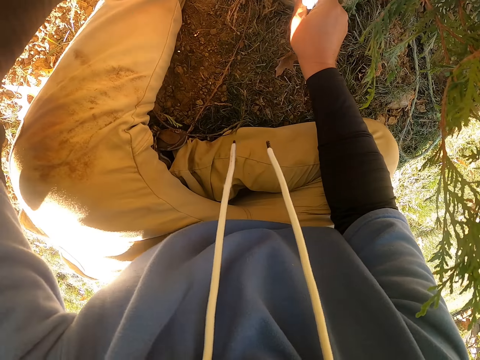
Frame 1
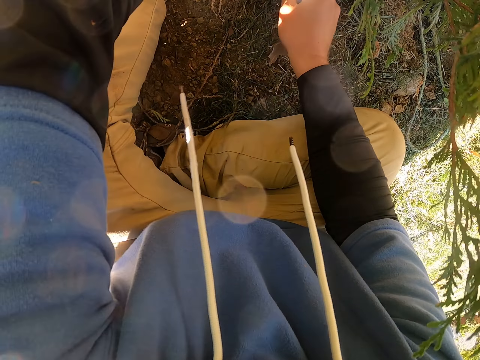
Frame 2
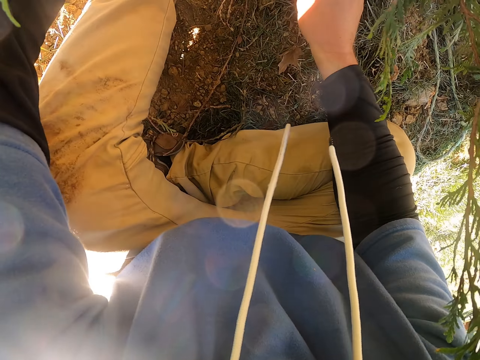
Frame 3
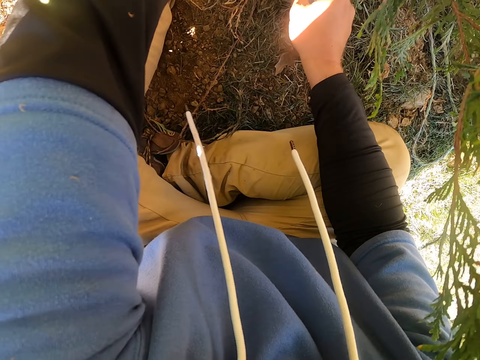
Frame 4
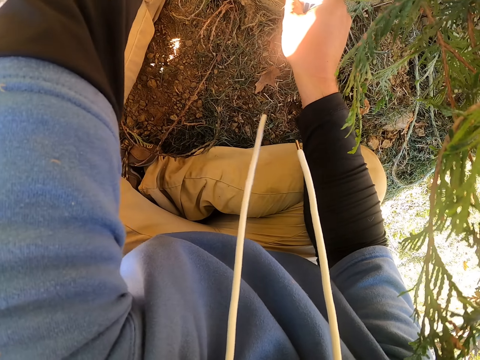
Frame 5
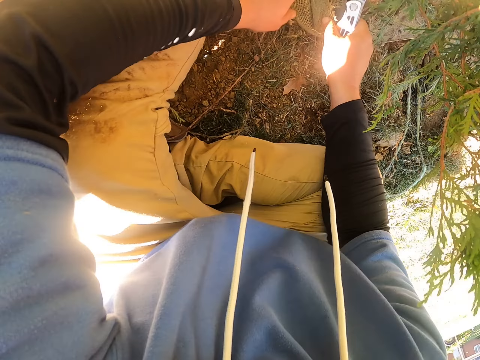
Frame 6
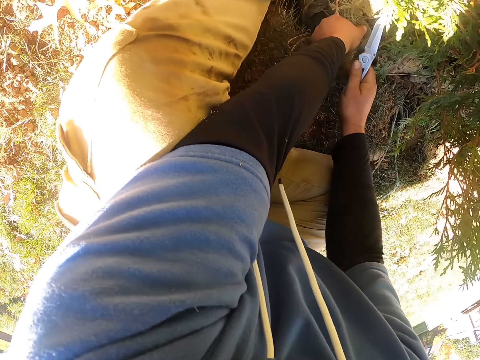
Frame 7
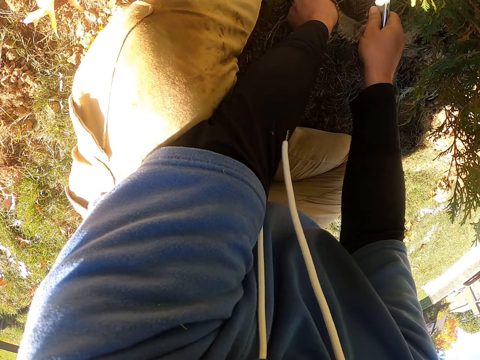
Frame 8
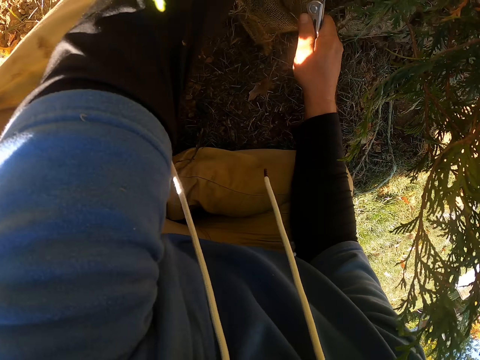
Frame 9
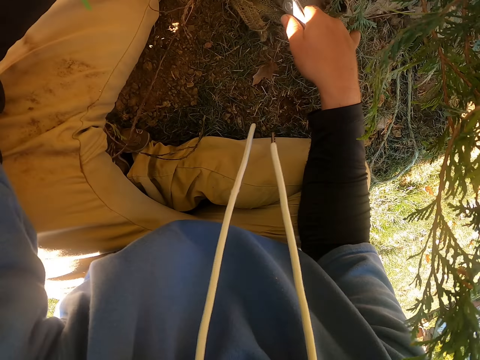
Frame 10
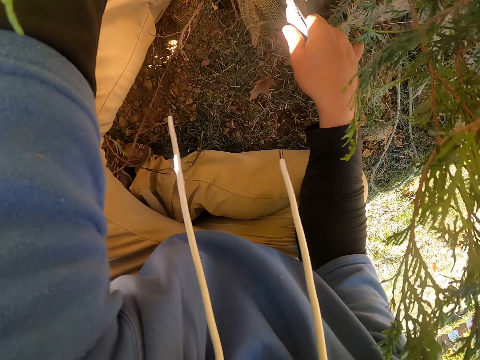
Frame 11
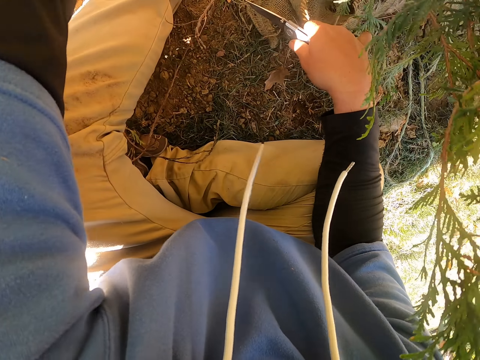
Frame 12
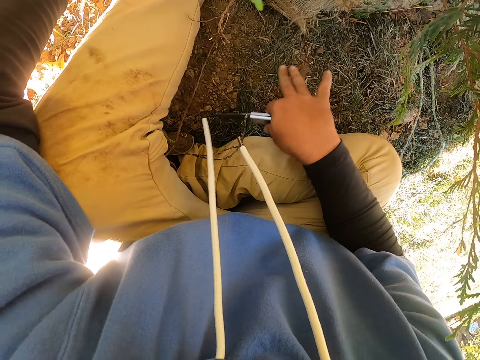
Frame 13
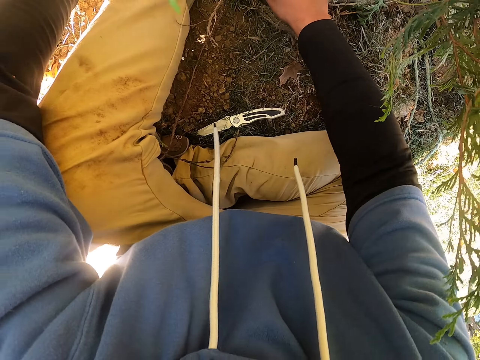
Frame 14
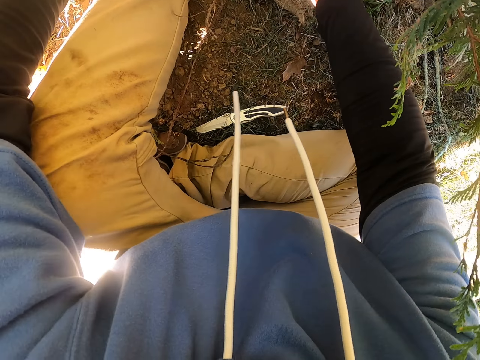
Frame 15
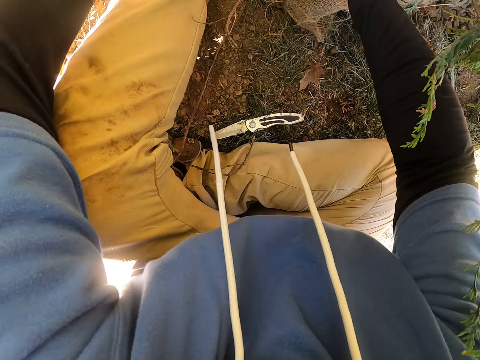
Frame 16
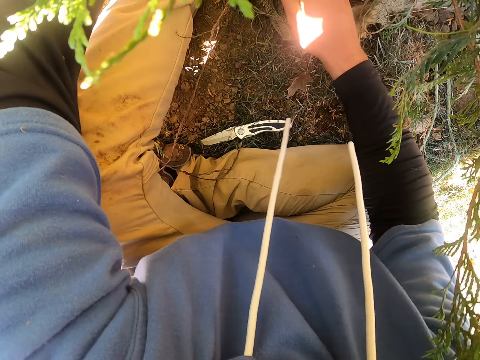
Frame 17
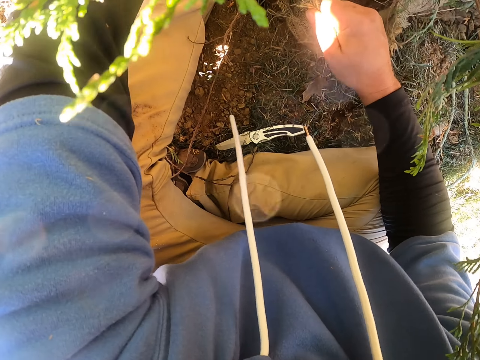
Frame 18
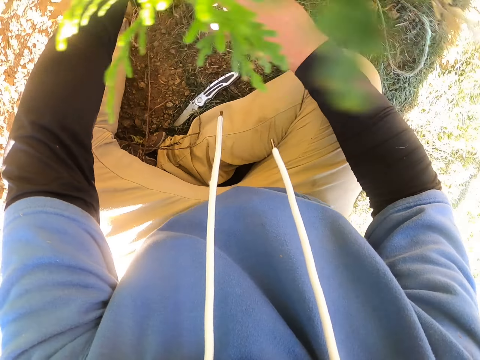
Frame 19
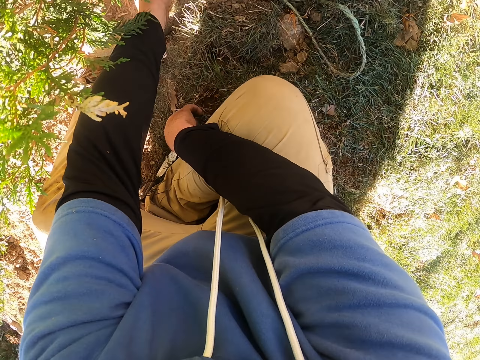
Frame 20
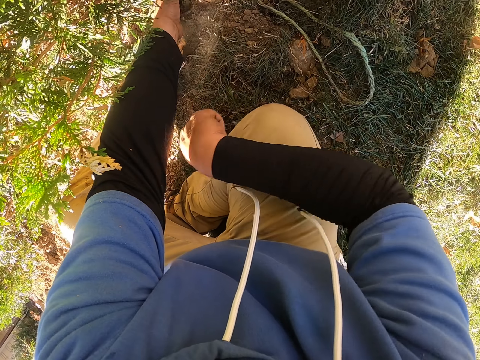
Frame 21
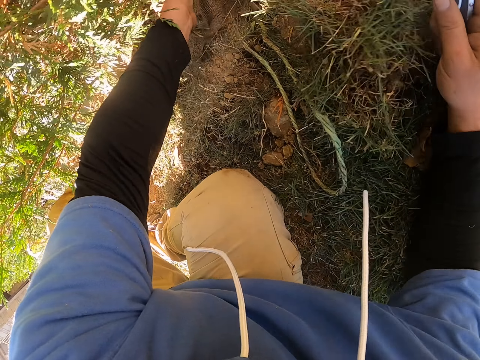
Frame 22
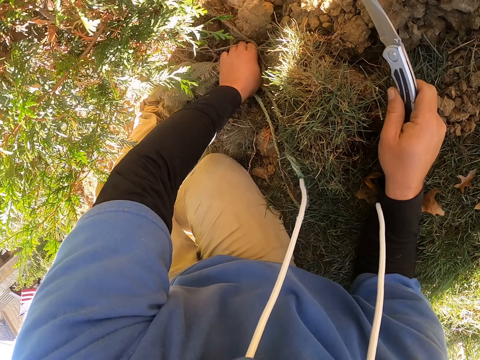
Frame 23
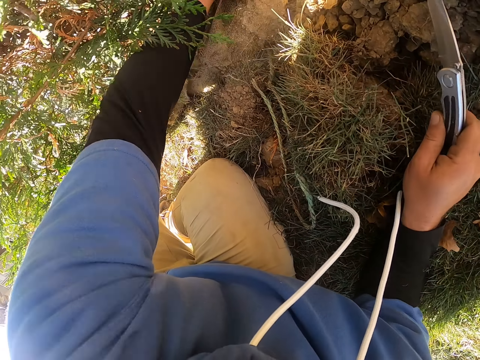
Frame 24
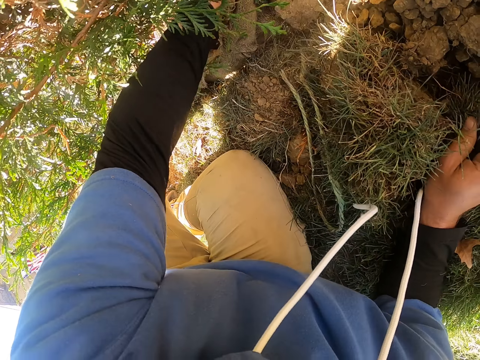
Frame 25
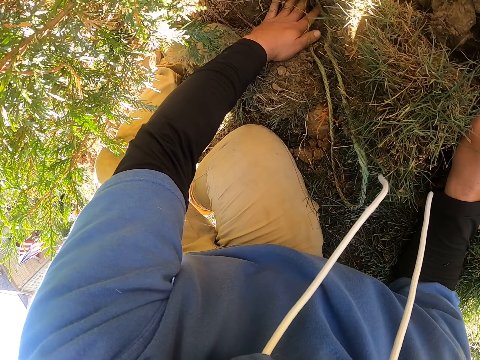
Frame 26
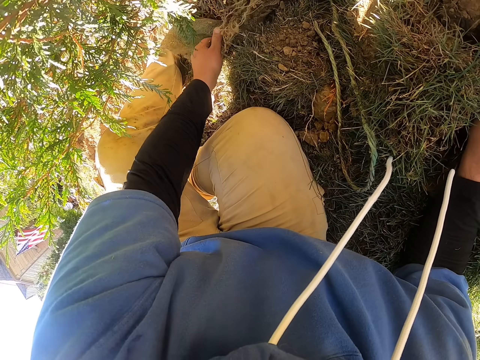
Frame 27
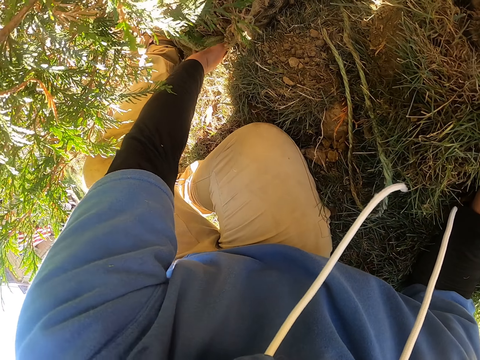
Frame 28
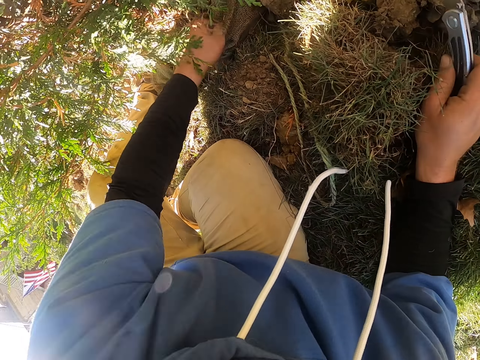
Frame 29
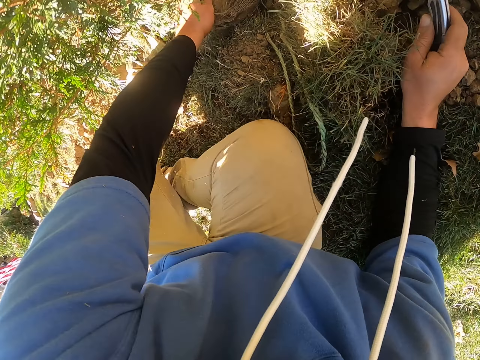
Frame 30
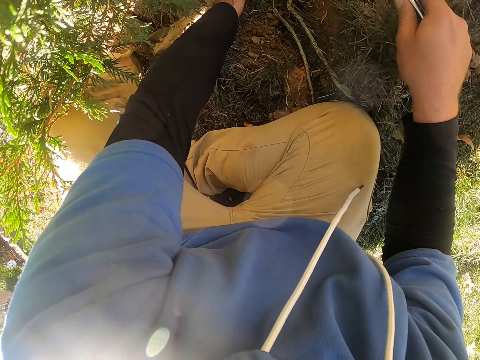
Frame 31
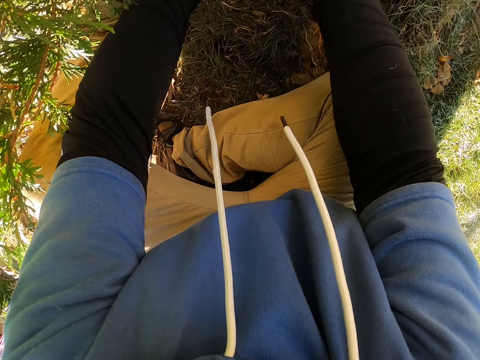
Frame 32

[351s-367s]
The camera wearer puts the knife down. They move their hands. They pull paper.

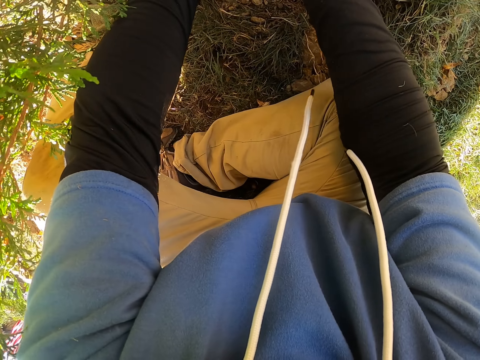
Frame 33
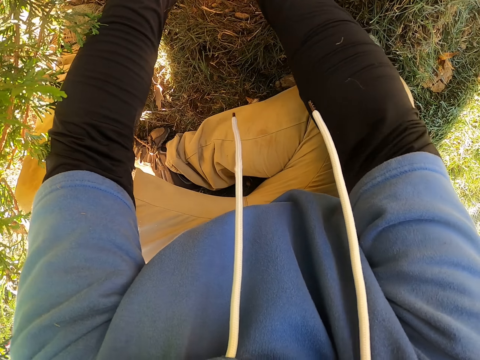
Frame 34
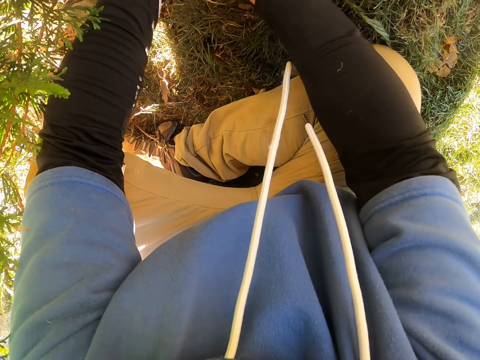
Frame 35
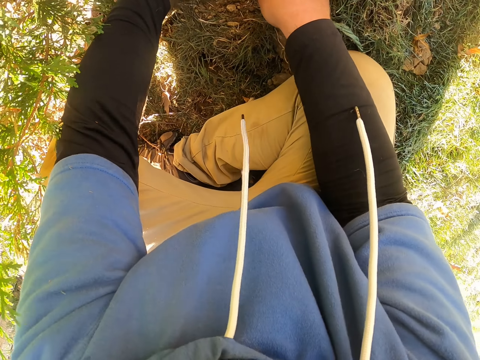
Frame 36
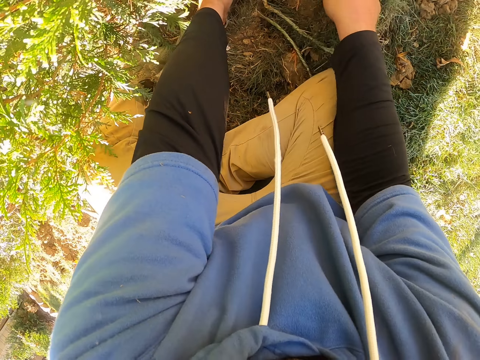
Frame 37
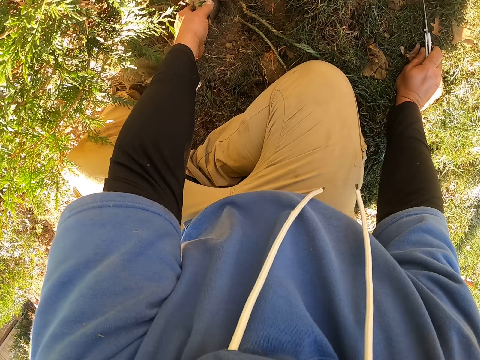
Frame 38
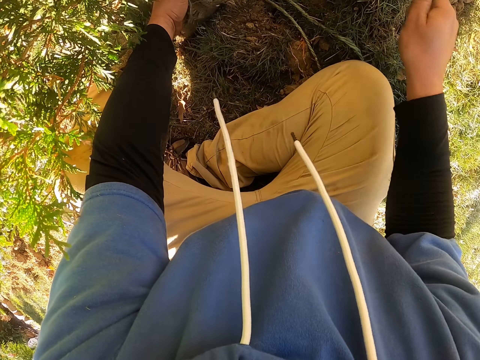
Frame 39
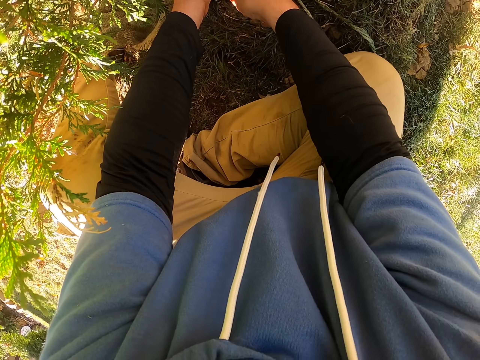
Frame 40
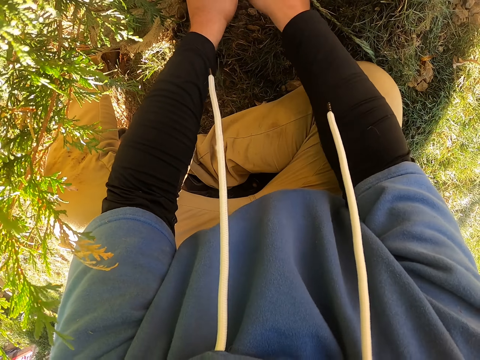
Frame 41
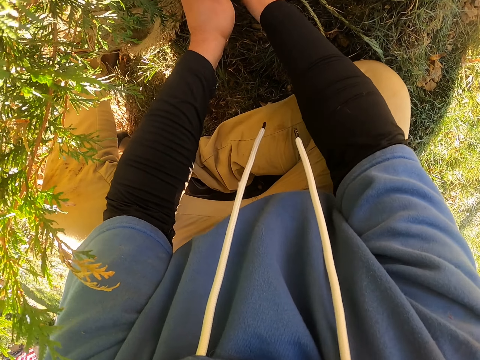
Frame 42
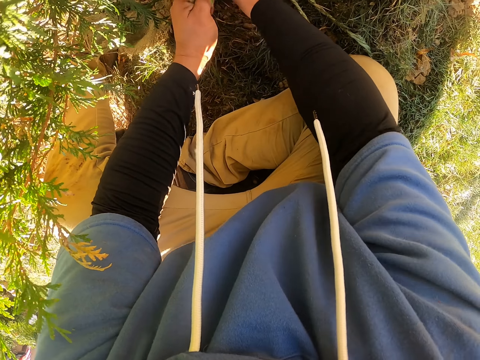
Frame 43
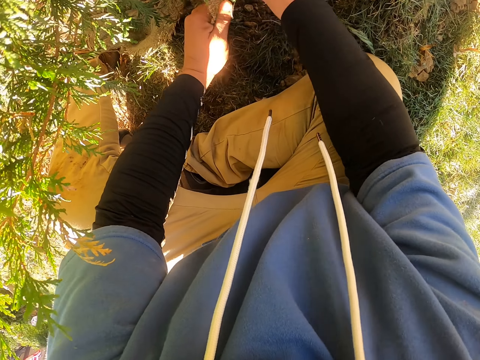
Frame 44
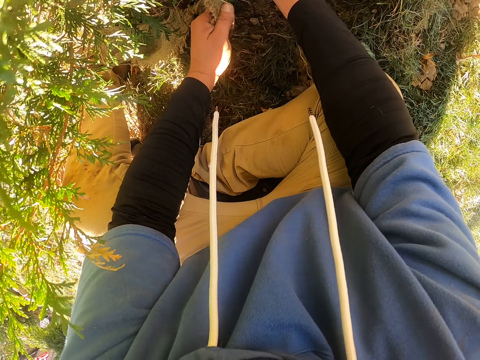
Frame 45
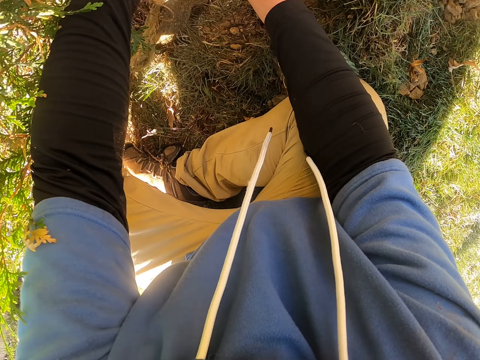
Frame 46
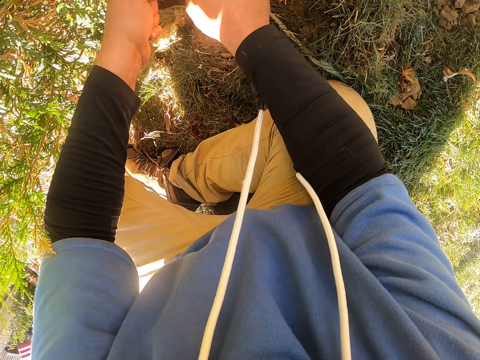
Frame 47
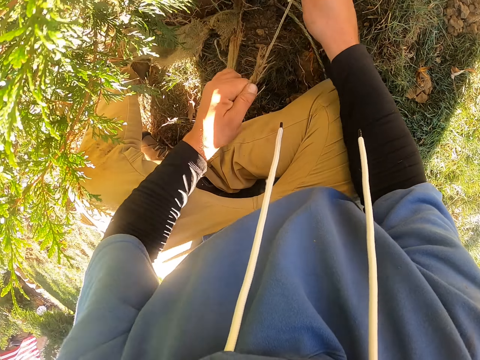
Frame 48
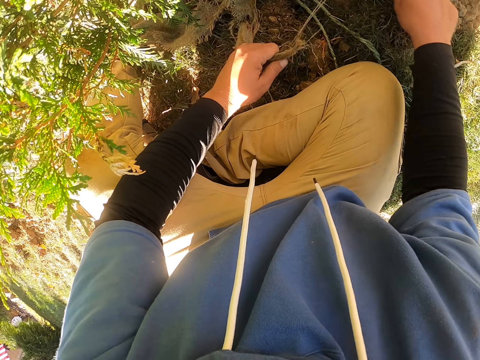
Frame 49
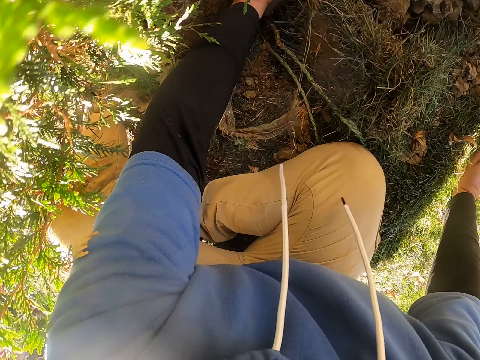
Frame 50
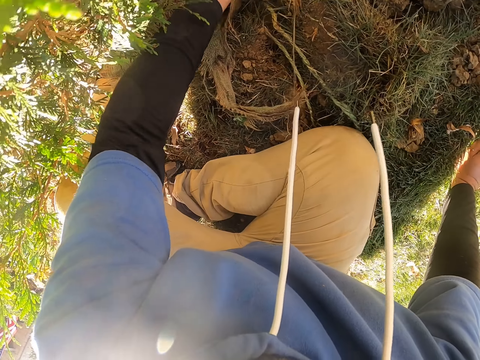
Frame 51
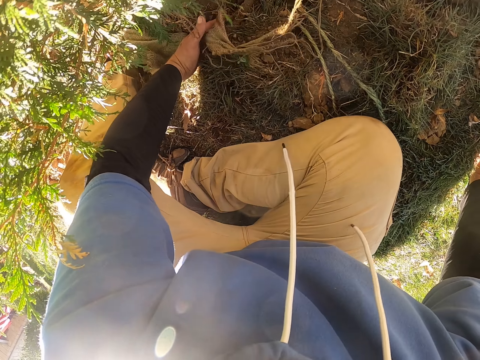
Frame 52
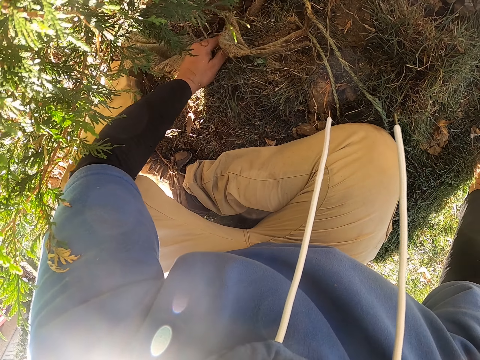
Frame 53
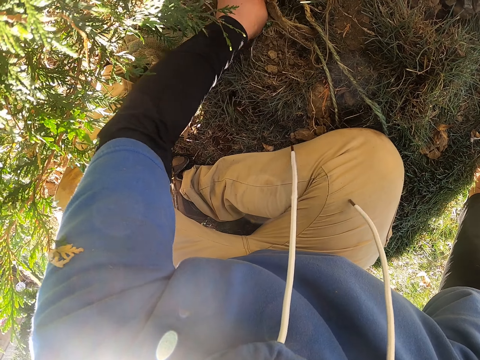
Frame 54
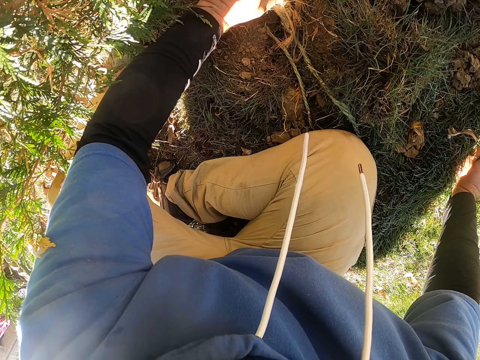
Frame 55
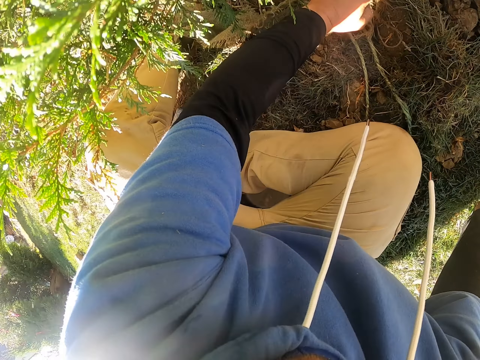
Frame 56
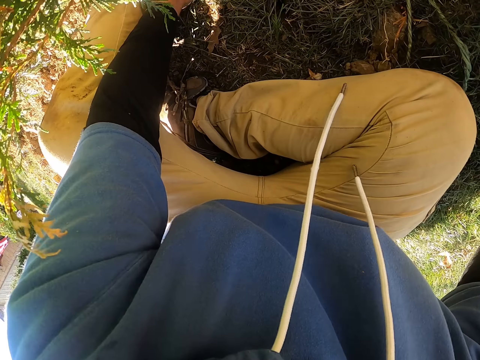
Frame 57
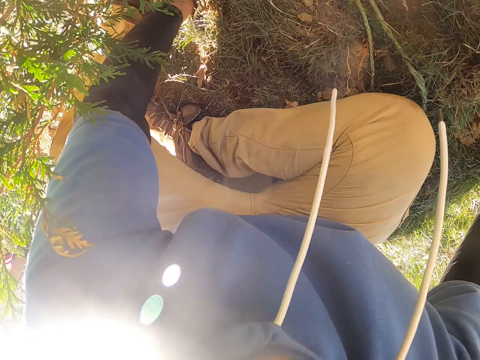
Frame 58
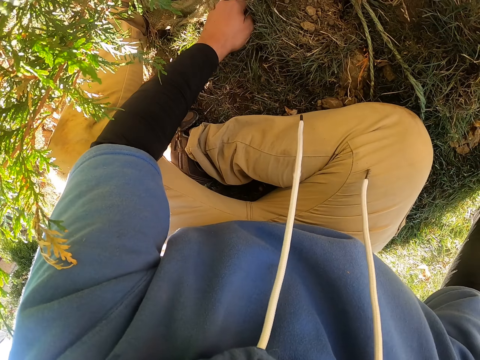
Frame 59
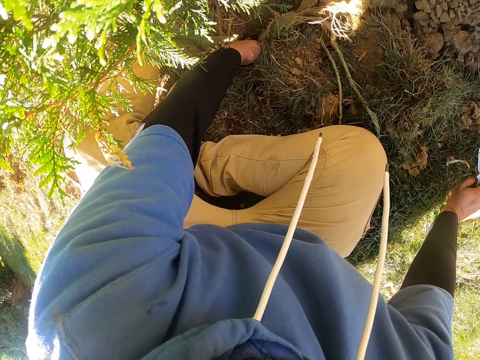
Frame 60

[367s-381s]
The camera wearer cuts paper. They hold the ground. They cut the paper. They move their hand.
